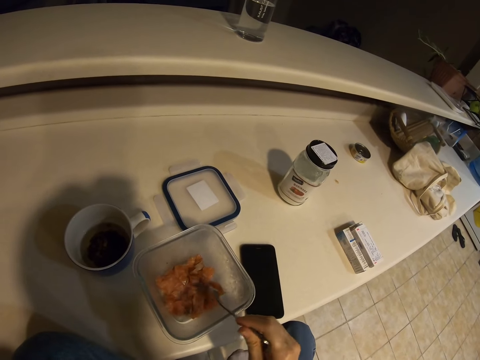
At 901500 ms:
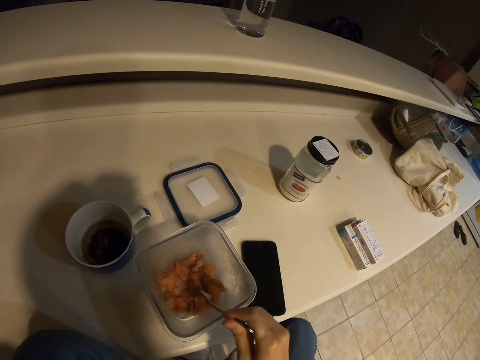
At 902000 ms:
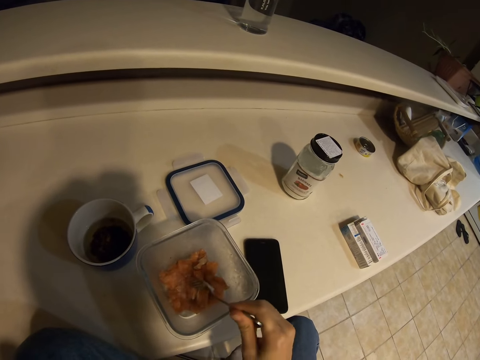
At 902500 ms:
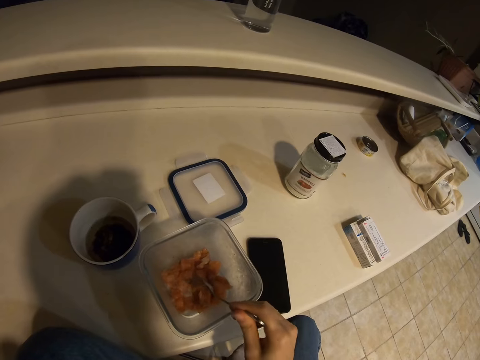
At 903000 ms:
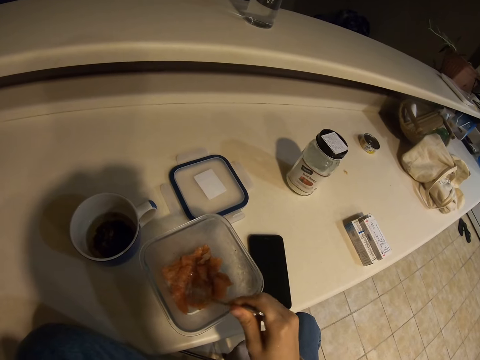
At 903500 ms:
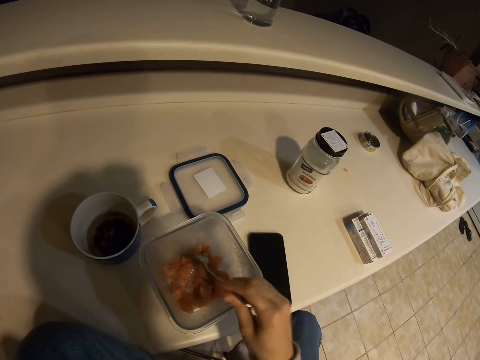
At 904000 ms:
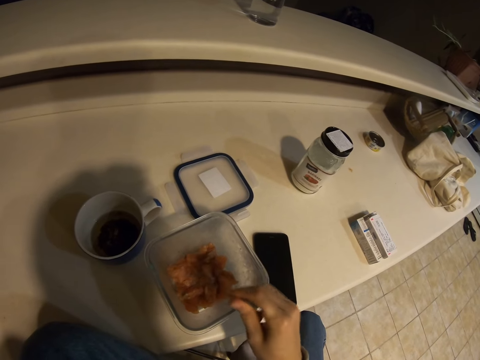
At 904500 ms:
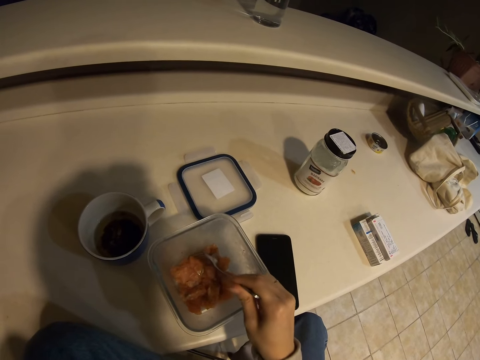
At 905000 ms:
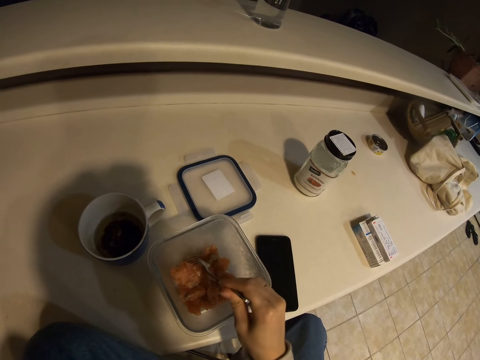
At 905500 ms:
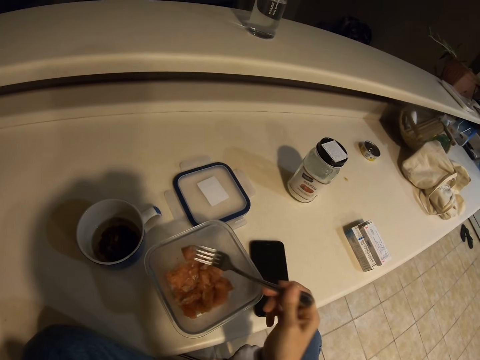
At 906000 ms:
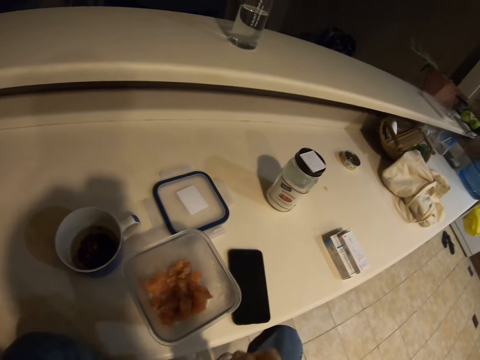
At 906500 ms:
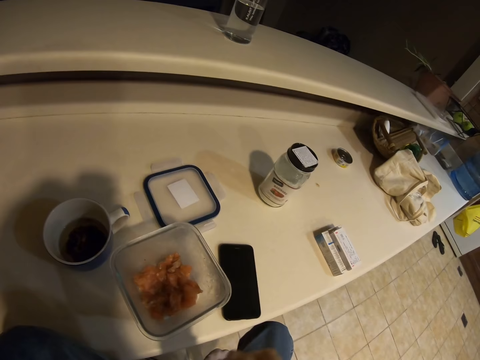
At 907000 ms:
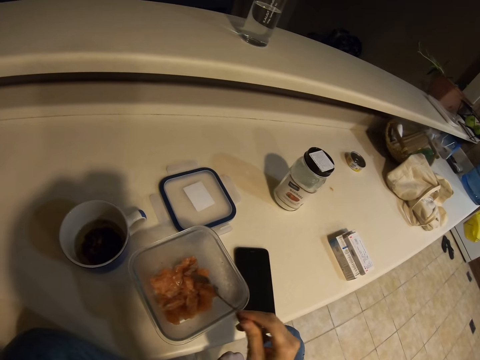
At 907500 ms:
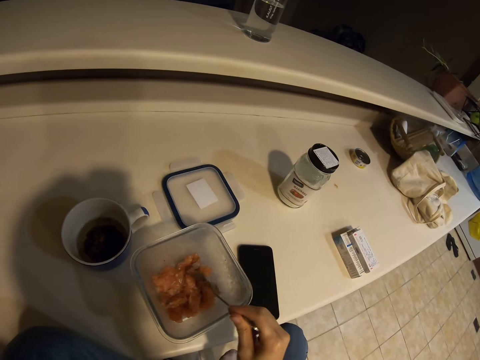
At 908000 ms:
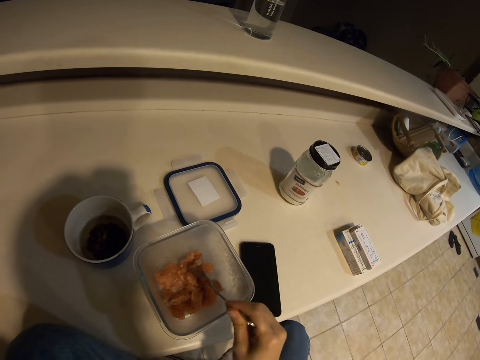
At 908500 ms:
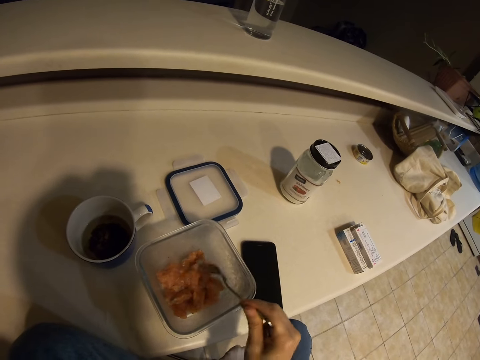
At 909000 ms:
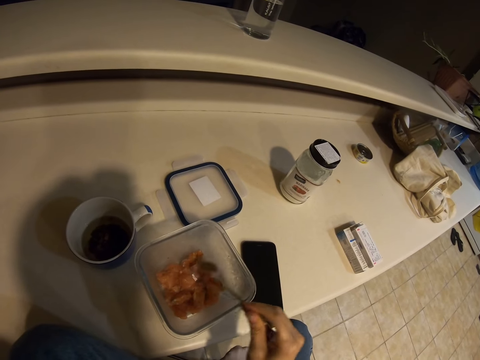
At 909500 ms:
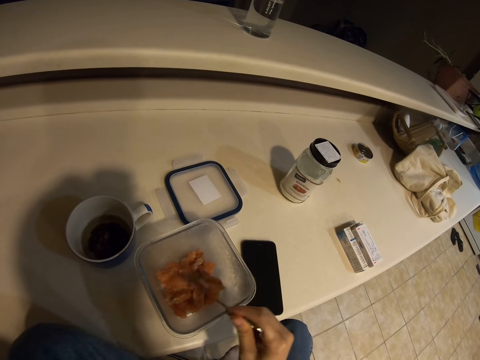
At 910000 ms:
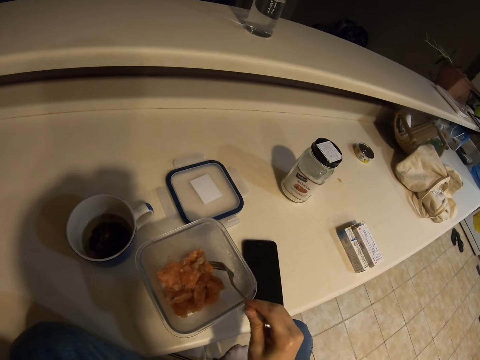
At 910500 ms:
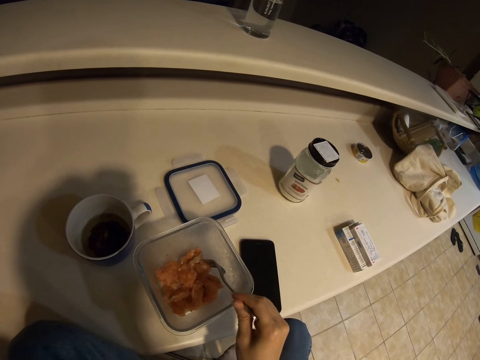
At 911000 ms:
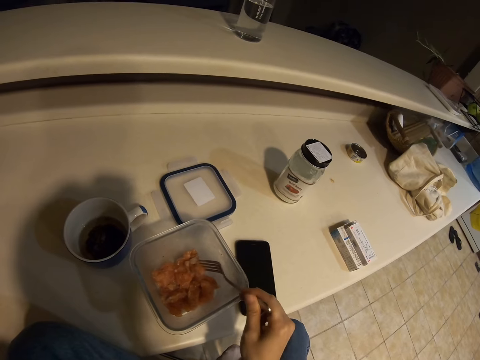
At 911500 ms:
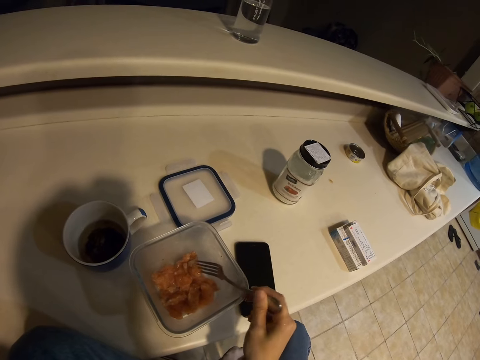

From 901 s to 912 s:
The camera wearer scoops food. They eat food. They scoop food in the container.

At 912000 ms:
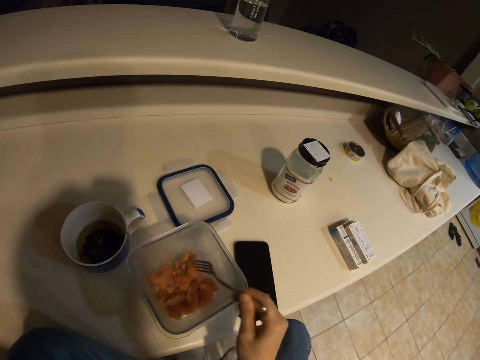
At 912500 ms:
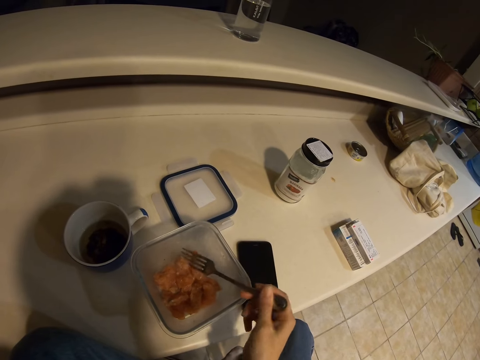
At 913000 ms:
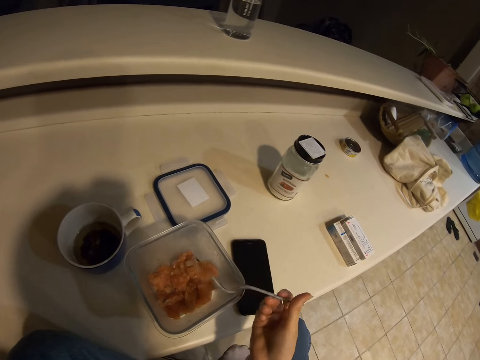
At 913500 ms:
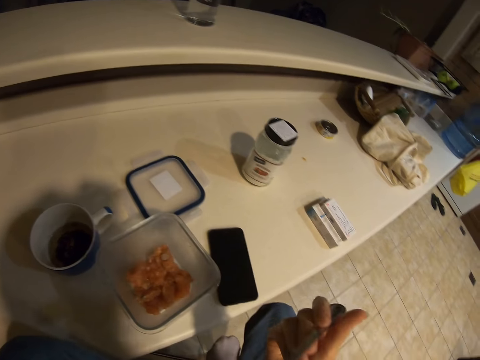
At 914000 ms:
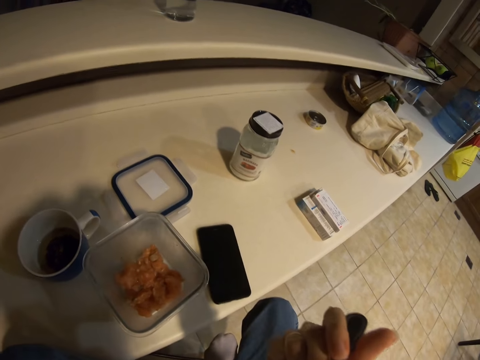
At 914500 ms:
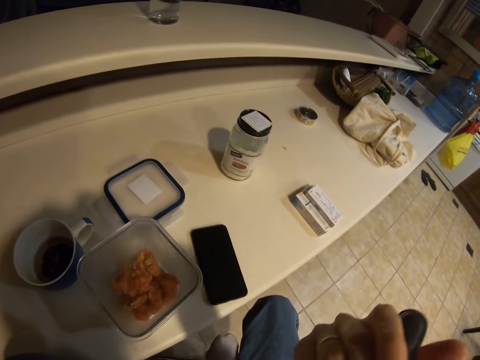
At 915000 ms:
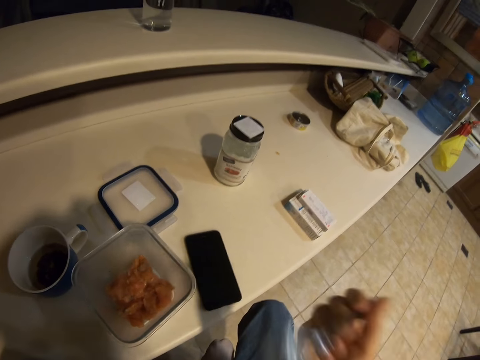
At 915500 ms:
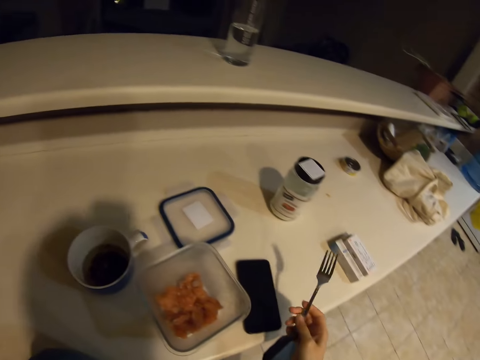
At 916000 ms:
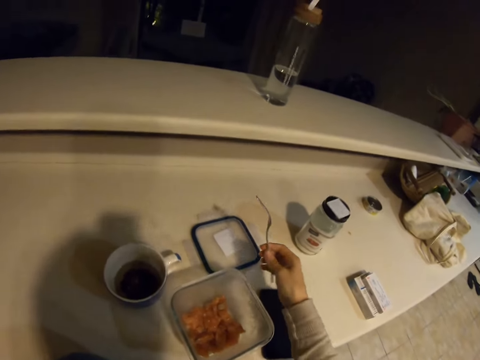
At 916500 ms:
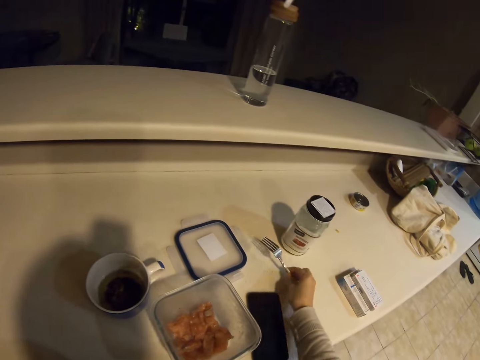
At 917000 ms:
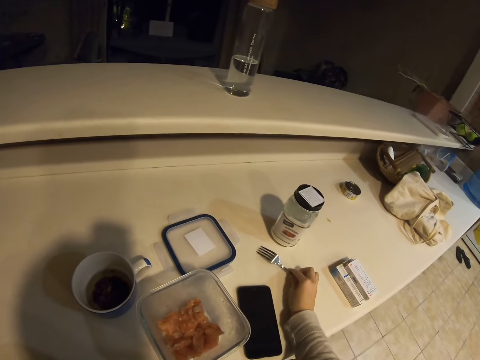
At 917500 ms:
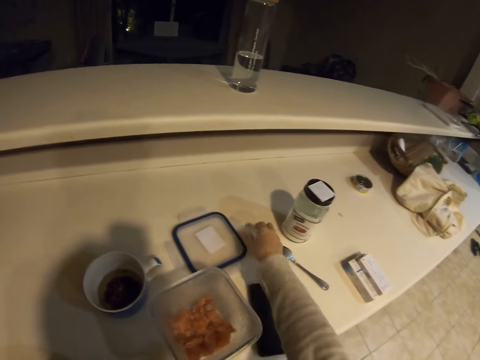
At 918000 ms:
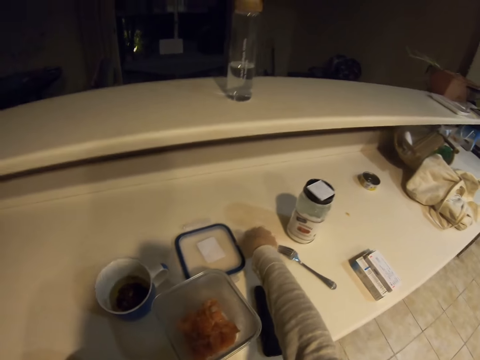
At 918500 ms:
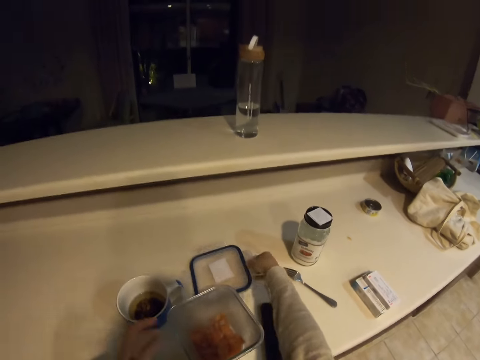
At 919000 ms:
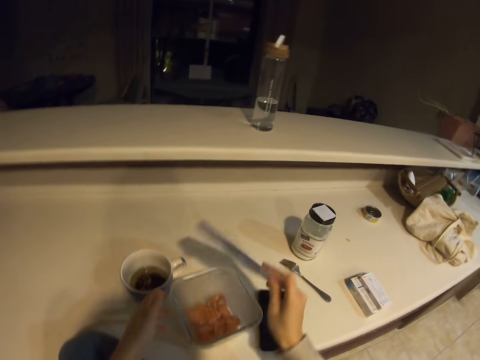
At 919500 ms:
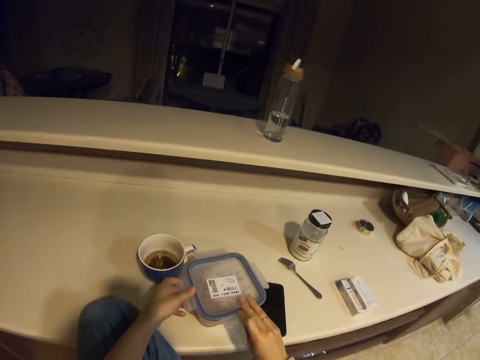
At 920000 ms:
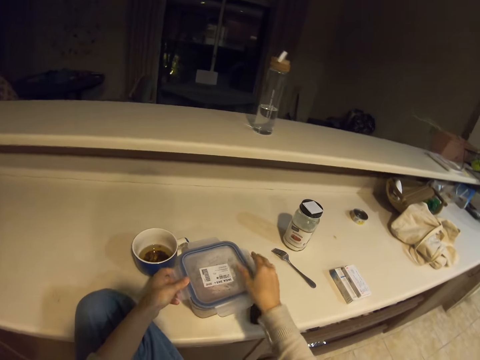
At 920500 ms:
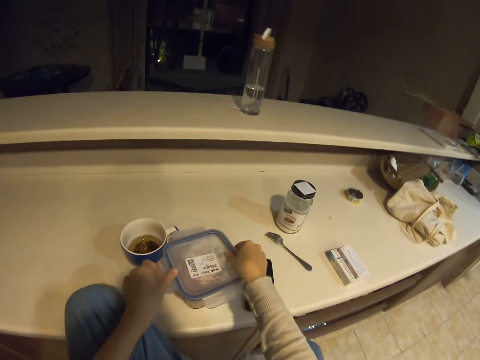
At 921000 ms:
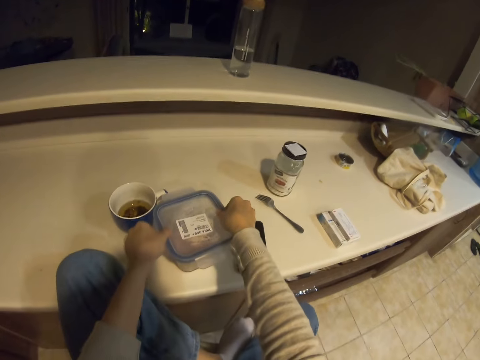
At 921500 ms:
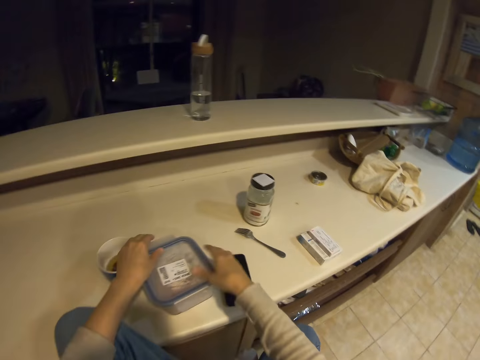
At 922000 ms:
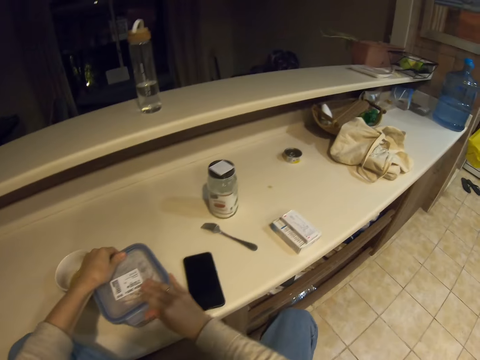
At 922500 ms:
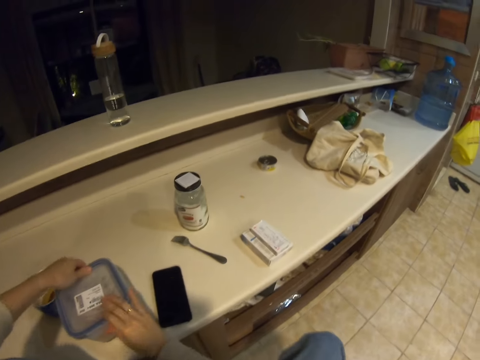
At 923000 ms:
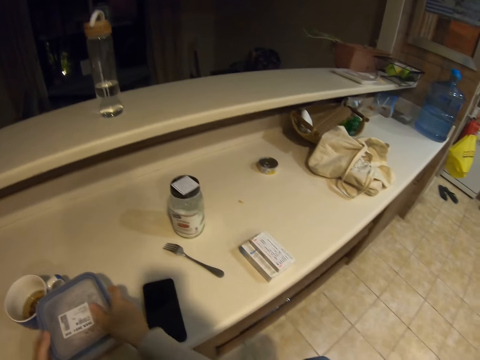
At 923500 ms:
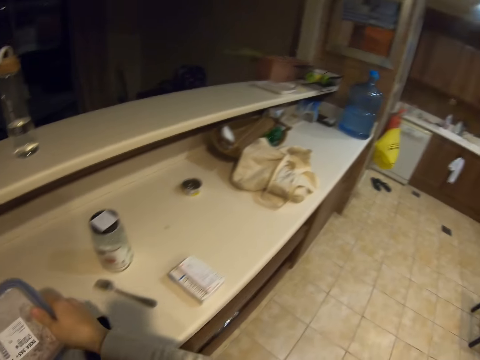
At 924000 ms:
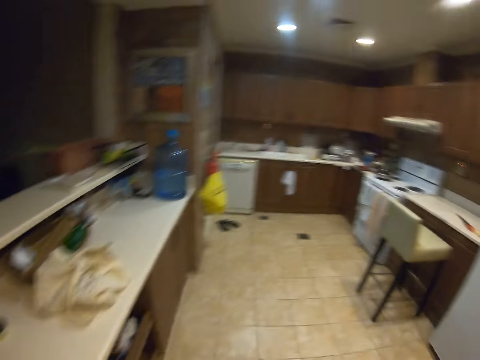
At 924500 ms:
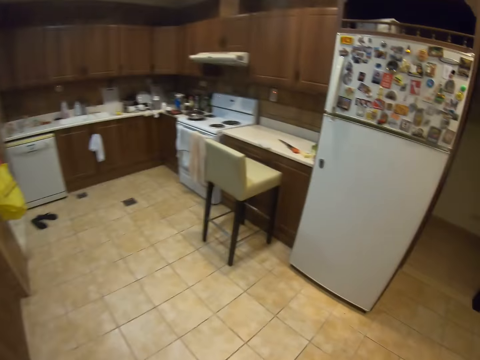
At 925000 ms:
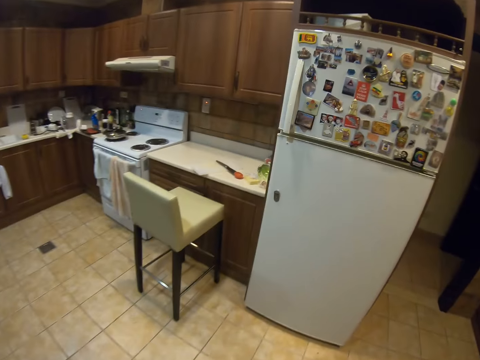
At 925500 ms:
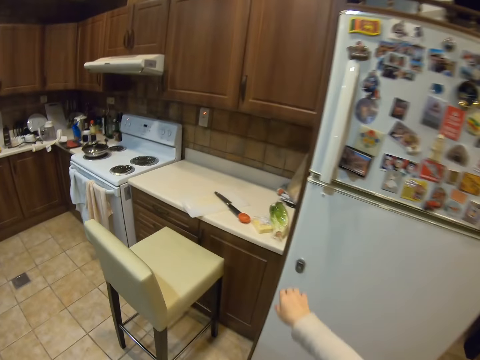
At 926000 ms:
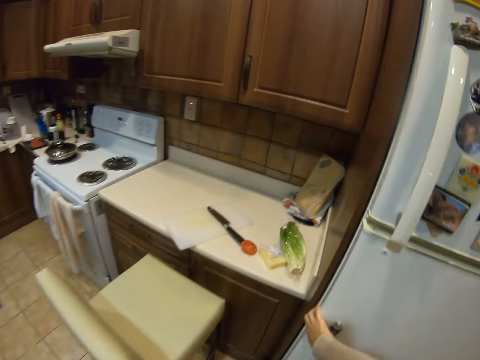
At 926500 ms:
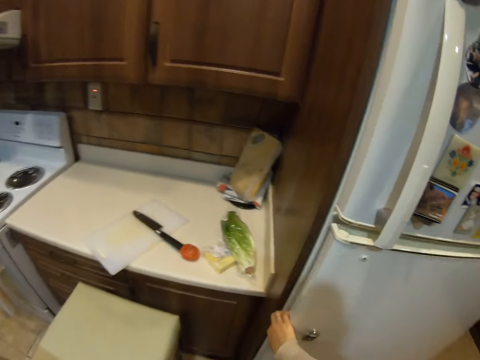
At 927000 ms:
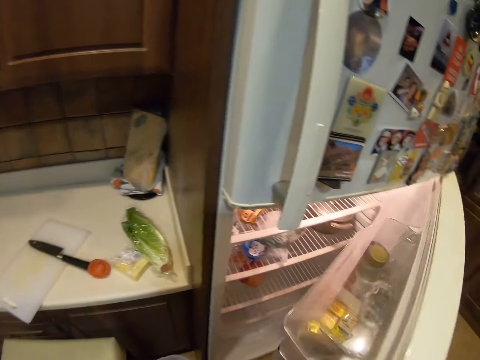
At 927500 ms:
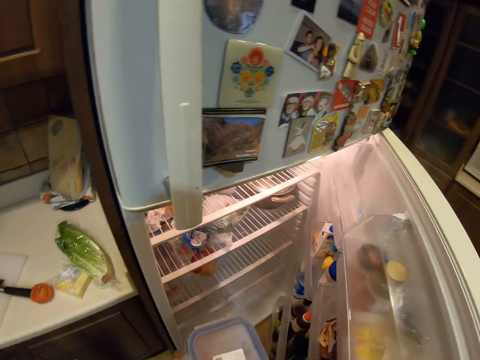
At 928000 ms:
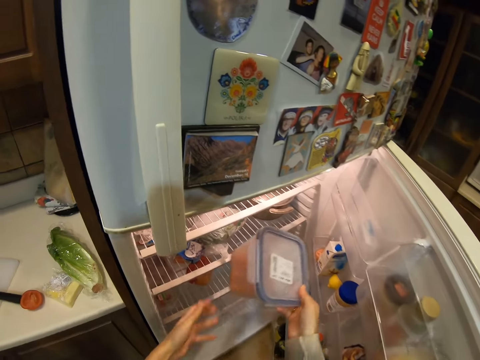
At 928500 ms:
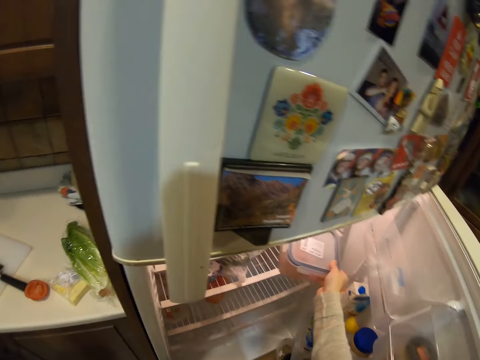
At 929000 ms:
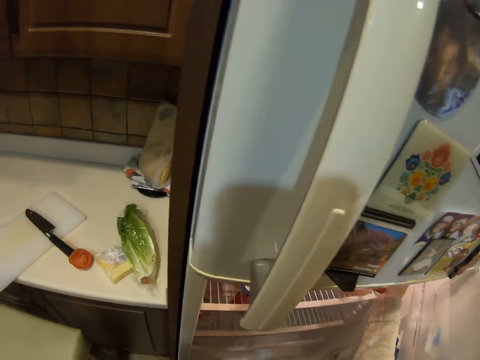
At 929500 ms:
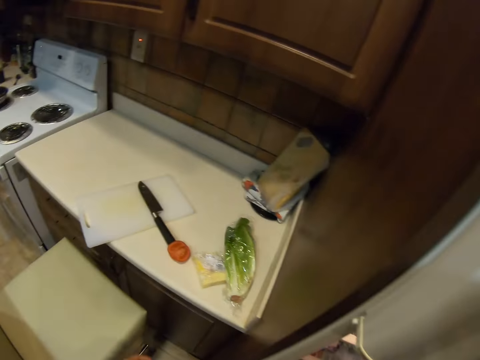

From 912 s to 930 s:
The camera wearer eats food. They lower the fork. They put the fork on the countertop. They pick up the plastic can lid on the countertop. They cover the plastic can with the lid. They pick up the plastic can on the countertop. They stand up. They walk on the floor. They touch the fridge. They open the fridge. They hold the container with the right hand. They put the container of food in the fridge.
